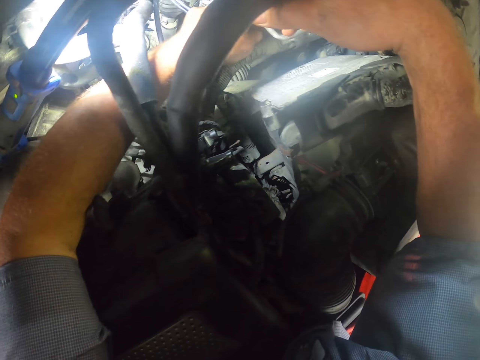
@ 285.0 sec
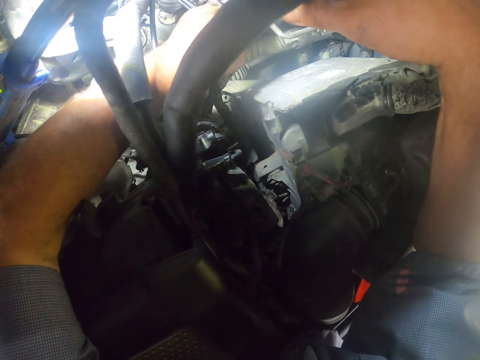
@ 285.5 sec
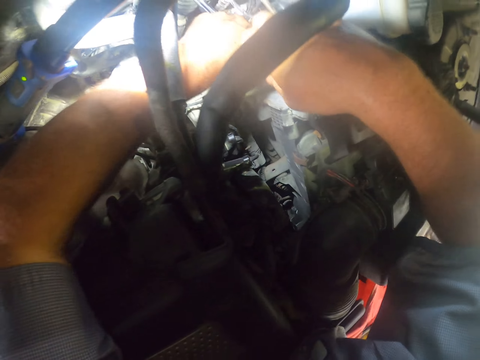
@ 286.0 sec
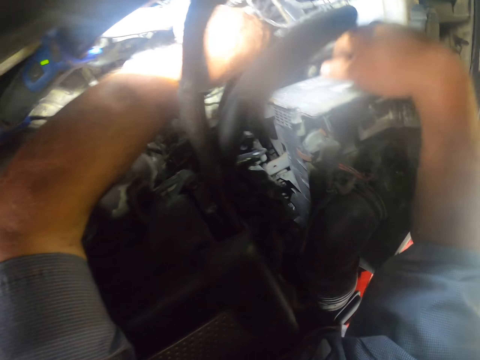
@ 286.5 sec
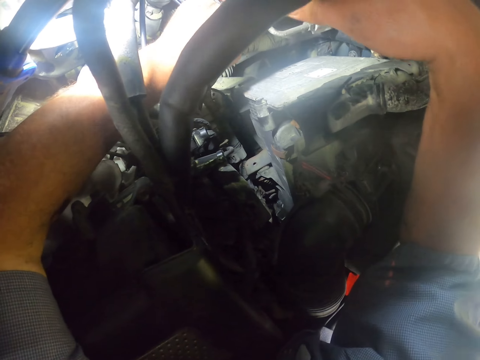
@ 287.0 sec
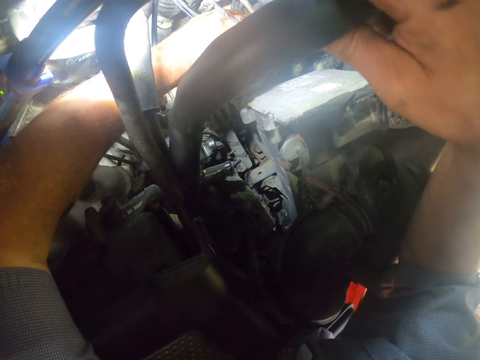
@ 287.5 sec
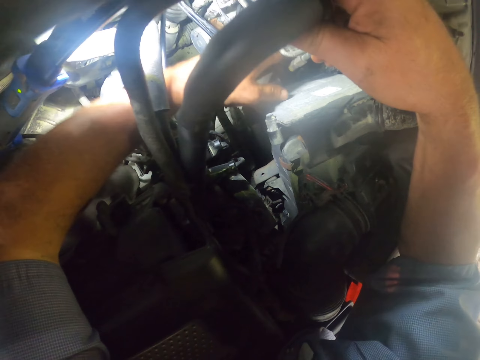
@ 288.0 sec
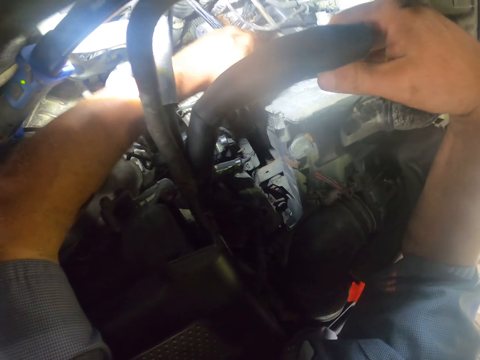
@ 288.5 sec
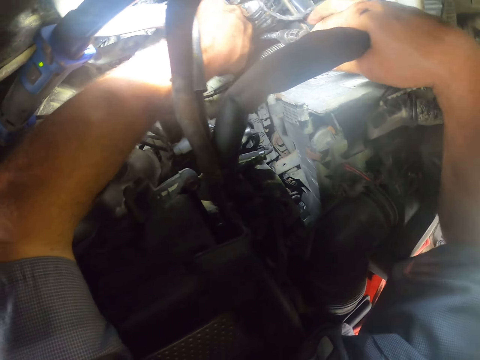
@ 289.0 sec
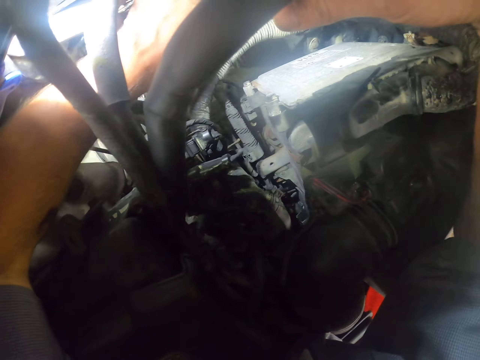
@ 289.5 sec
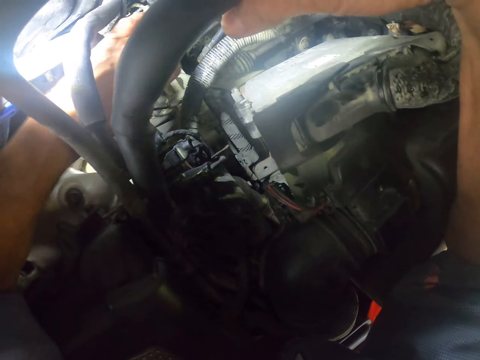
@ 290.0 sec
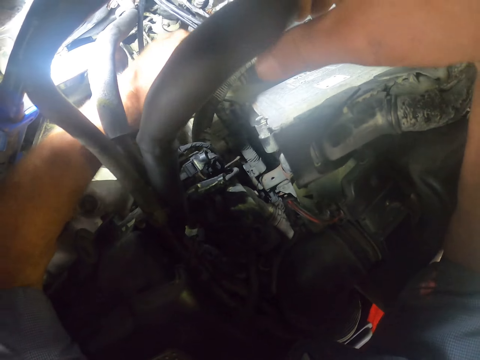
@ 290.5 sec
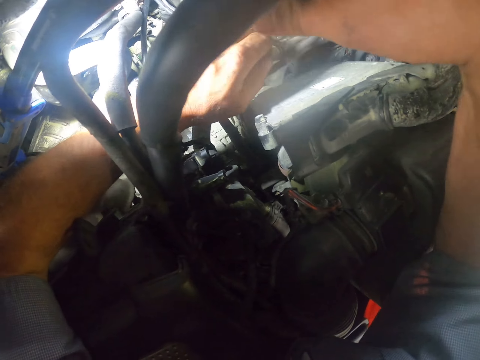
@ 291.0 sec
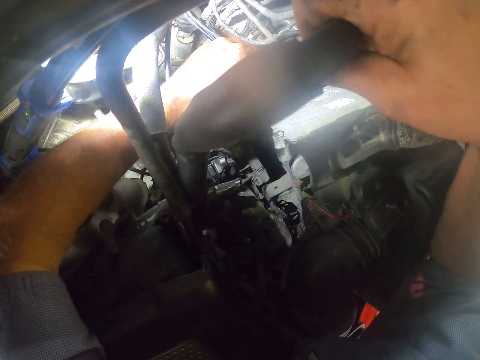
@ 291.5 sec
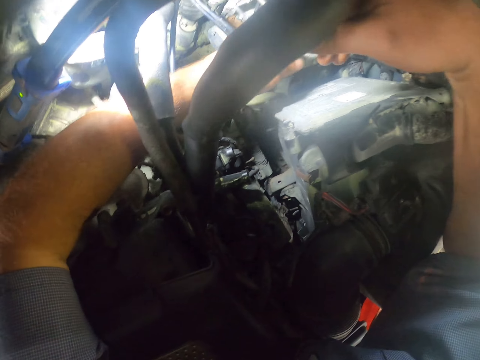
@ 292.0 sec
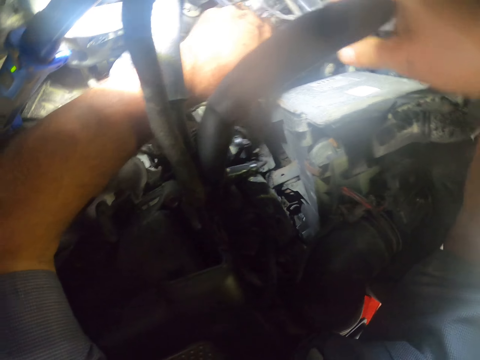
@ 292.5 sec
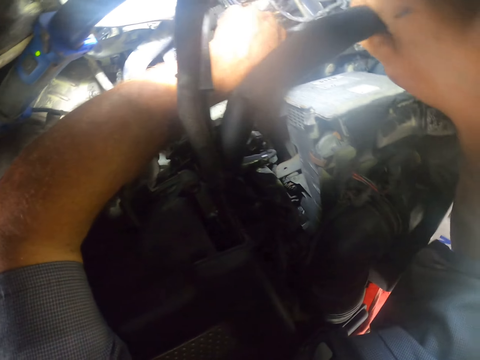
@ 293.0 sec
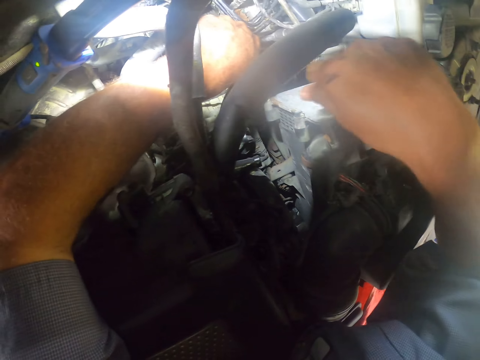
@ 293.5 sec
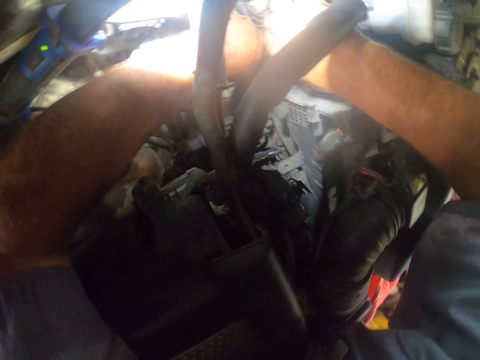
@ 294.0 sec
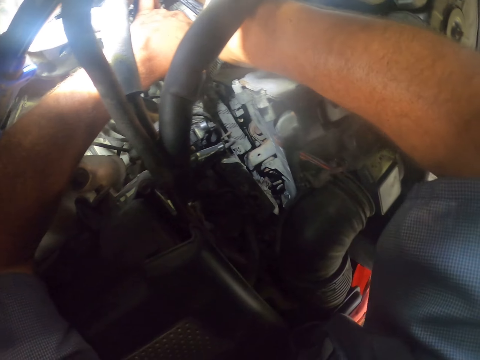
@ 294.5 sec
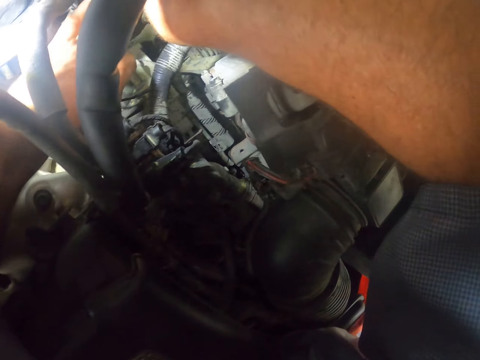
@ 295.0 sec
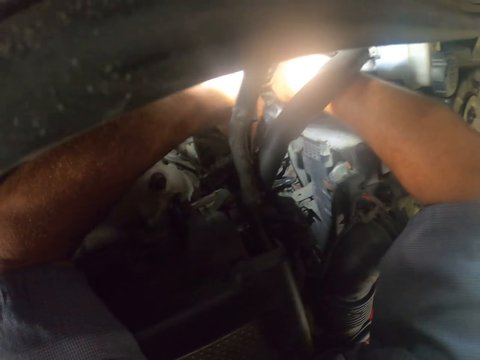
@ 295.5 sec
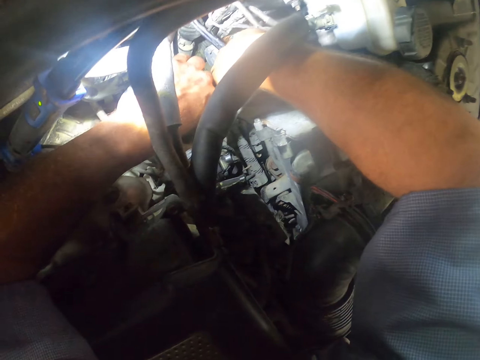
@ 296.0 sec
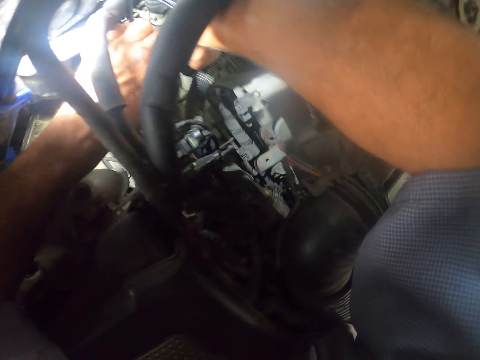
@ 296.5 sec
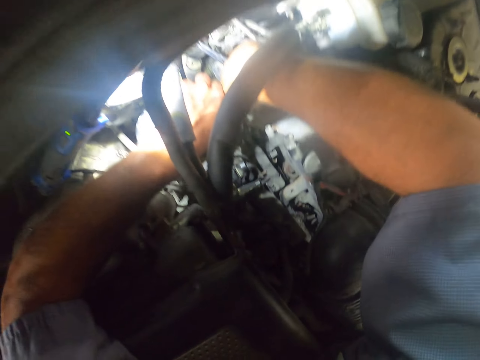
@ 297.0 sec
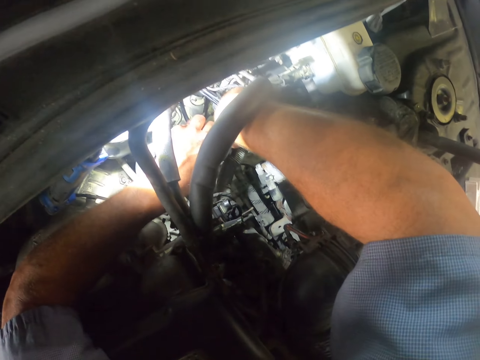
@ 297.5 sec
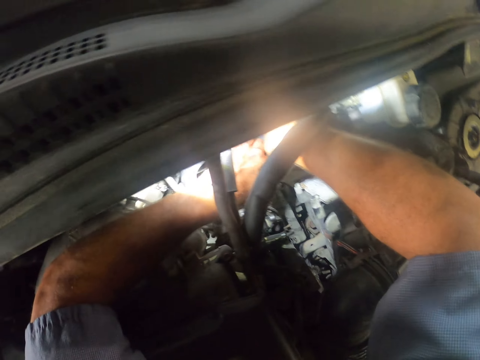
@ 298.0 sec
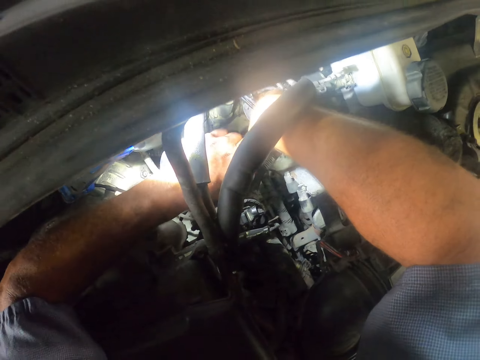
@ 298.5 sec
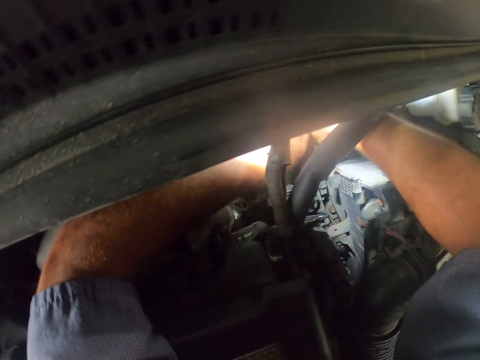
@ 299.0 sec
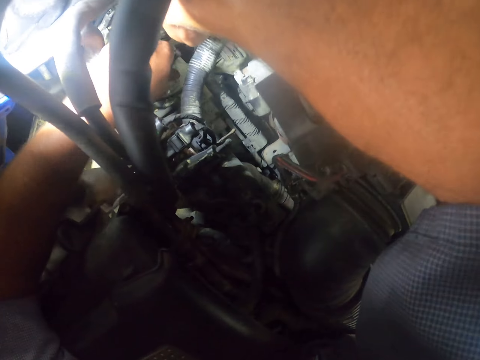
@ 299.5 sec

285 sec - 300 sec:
The camera wearer connects something with something.

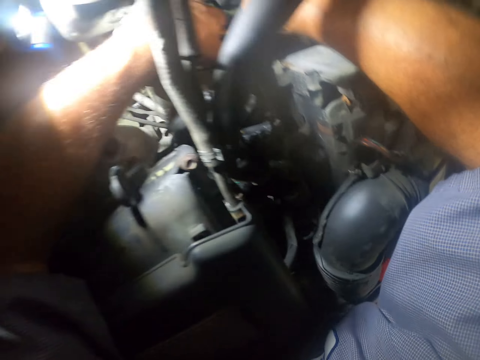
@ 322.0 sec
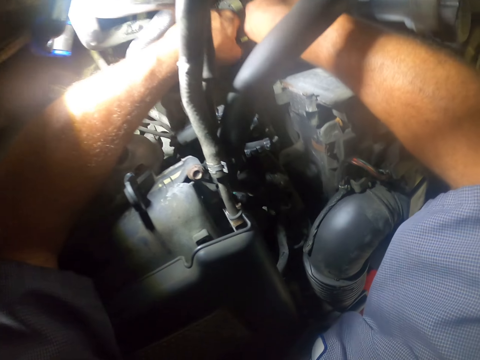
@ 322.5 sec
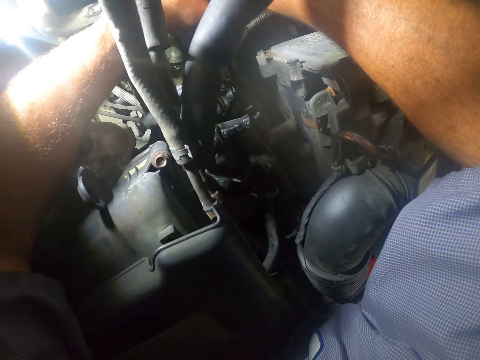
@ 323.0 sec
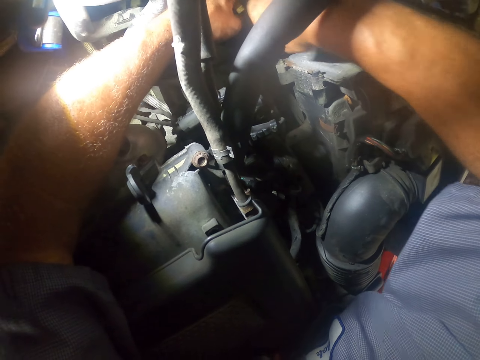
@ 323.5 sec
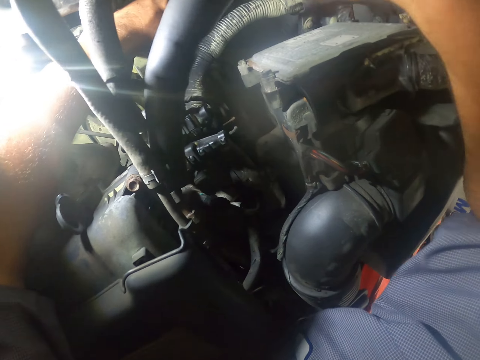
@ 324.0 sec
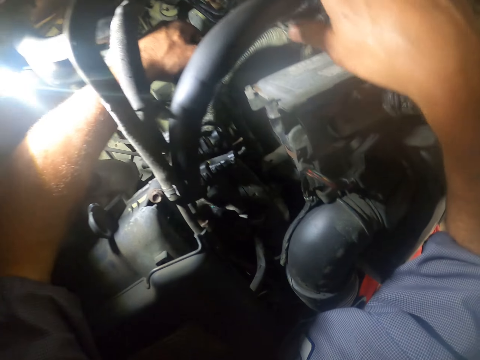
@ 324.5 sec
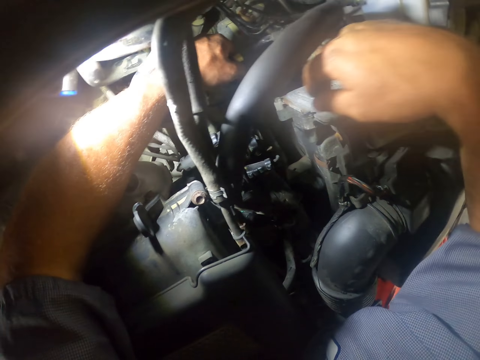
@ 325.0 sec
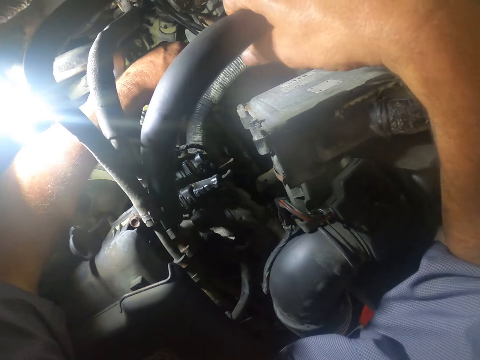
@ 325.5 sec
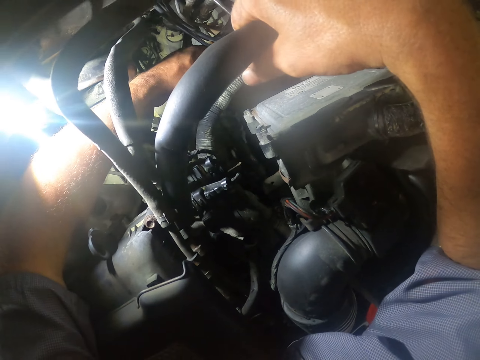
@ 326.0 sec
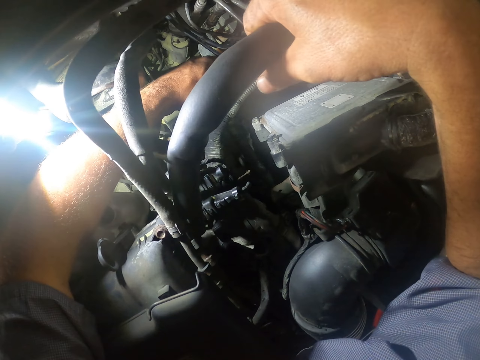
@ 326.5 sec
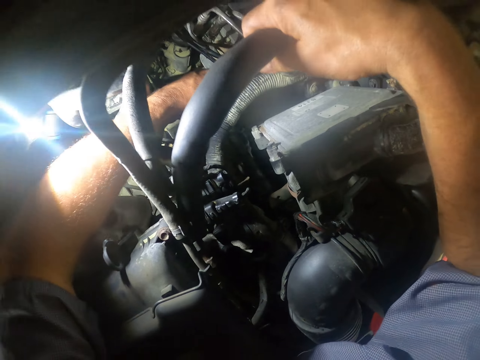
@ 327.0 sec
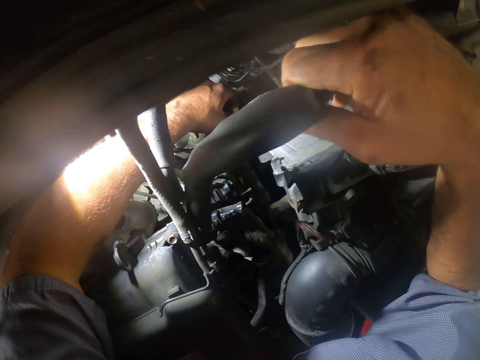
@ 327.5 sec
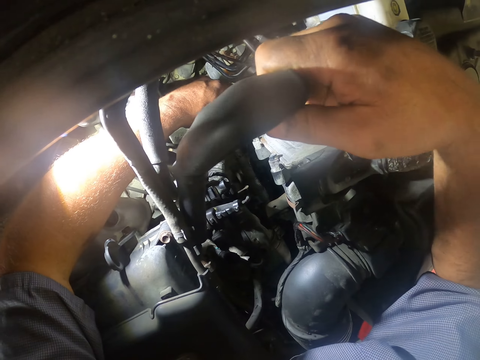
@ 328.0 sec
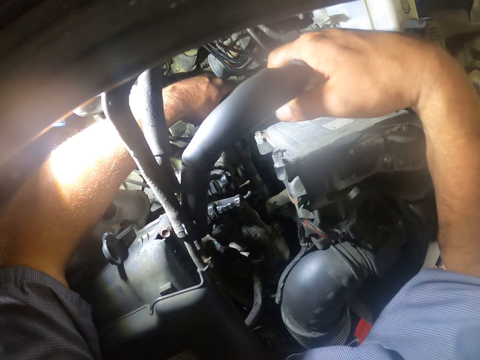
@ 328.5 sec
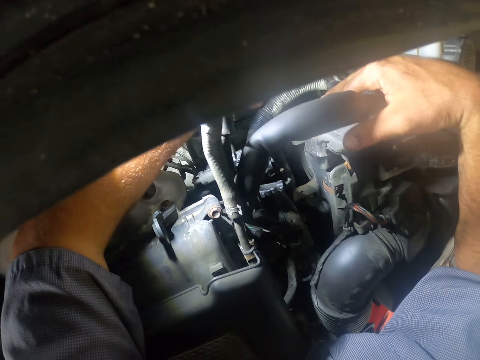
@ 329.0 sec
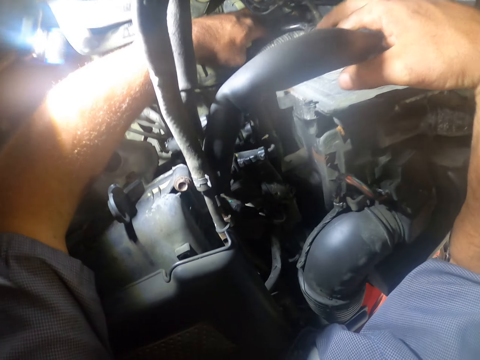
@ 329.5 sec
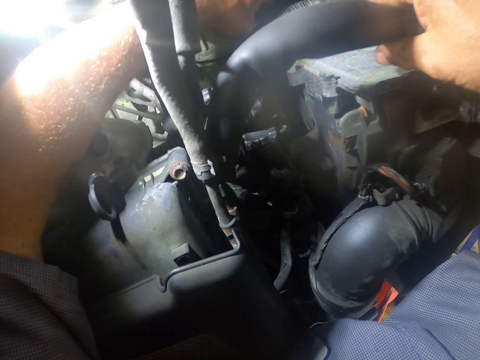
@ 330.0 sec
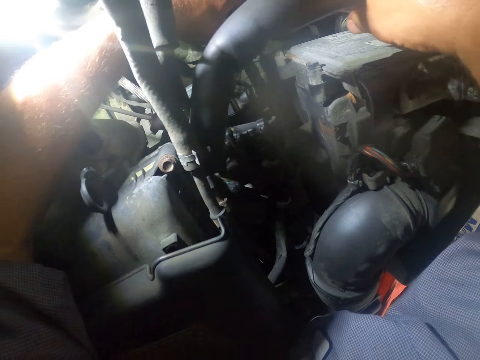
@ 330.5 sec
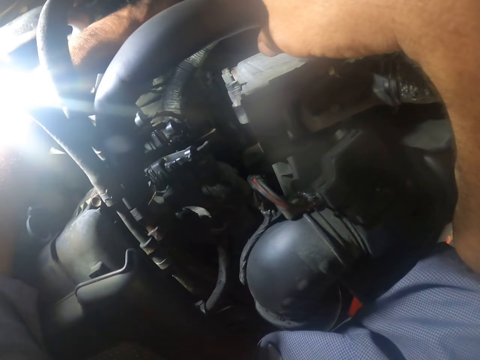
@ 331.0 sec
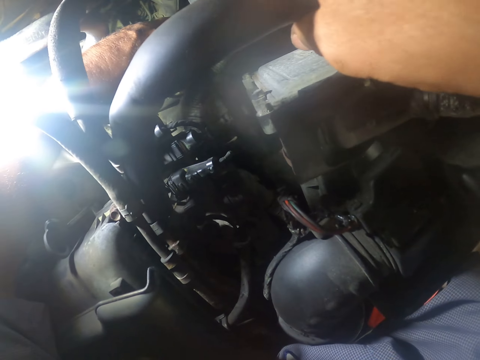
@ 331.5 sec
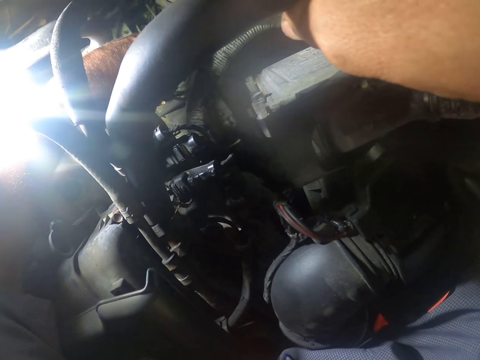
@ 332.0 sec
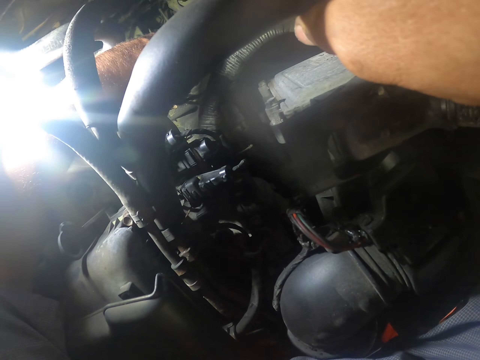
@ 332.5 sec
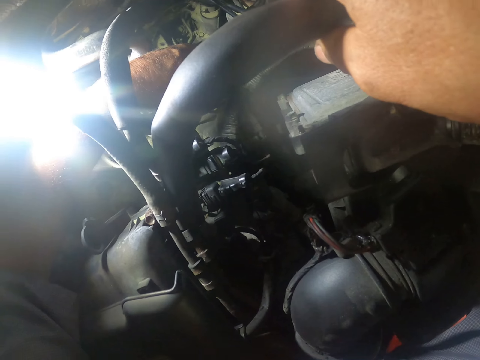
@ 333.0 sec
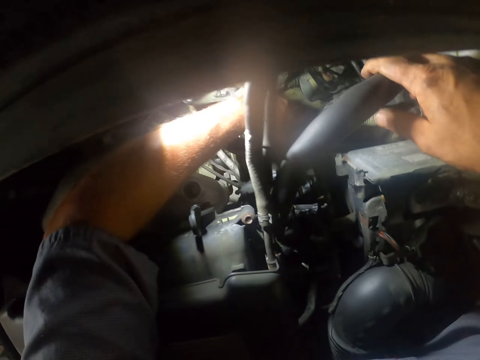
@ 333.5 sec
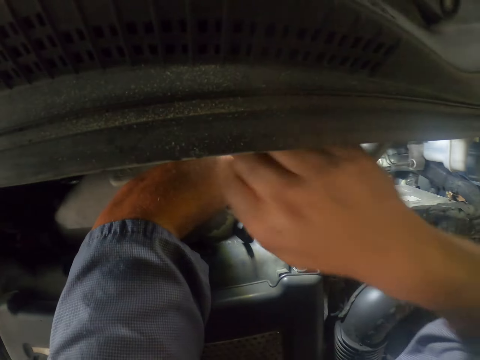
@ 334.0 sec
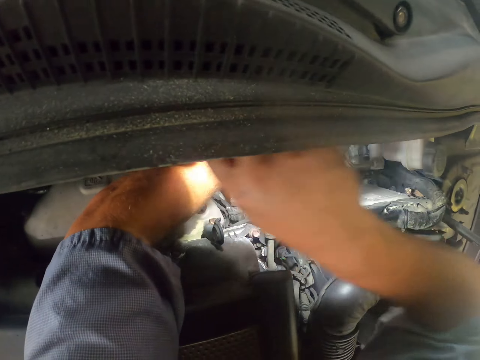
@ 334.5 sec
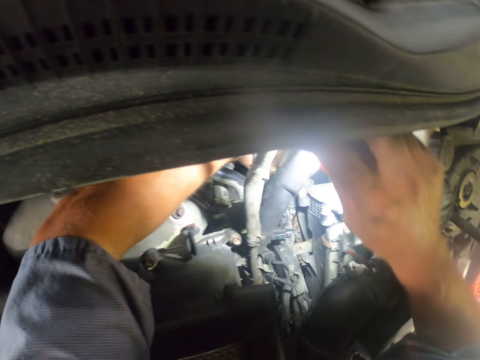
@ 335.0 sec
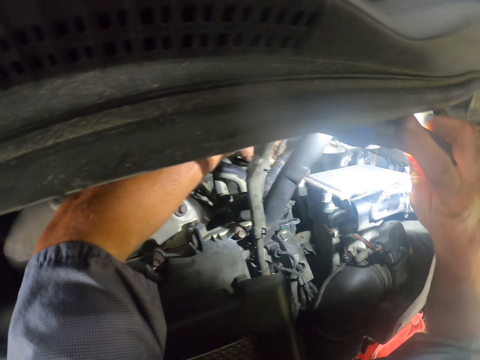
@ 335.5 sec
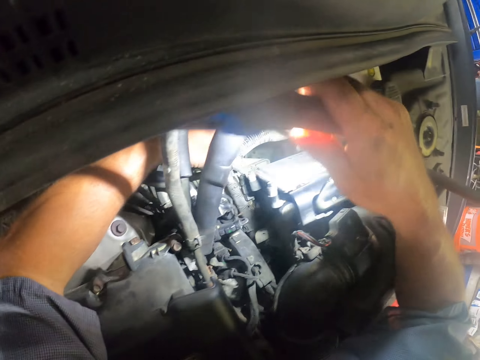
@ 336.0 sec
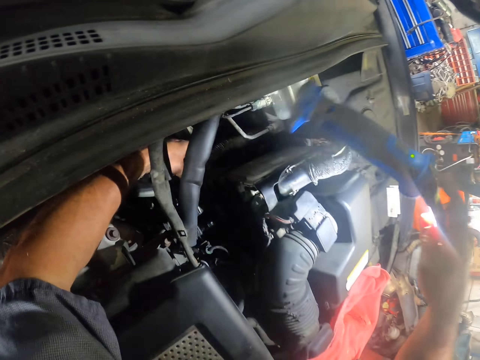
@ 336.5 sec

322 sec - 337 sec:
The camera wearer holds the pipe. They take the light or torch.
